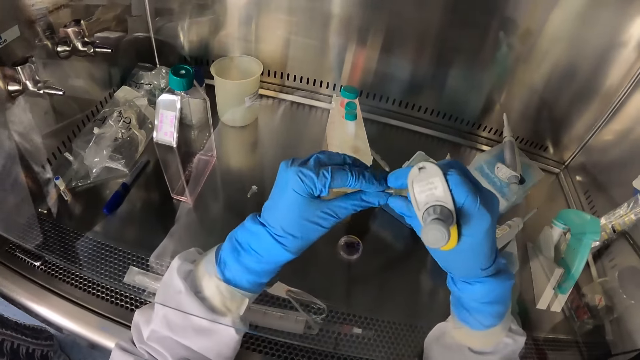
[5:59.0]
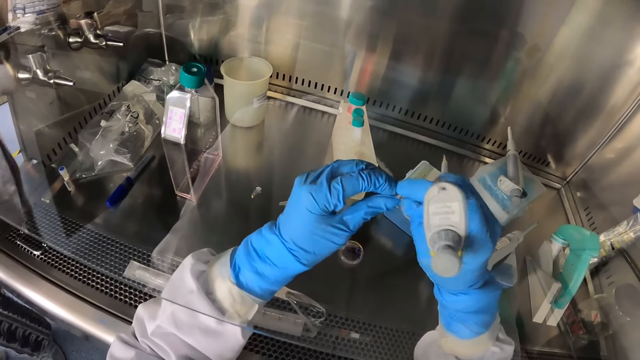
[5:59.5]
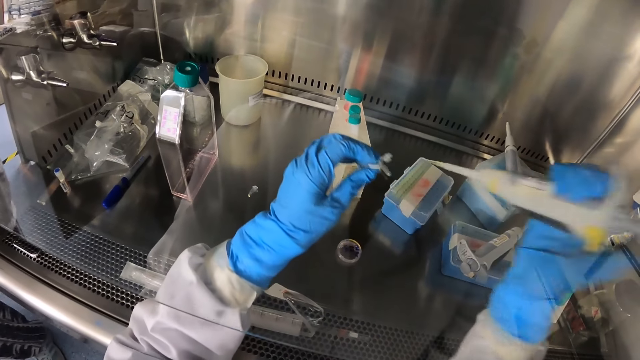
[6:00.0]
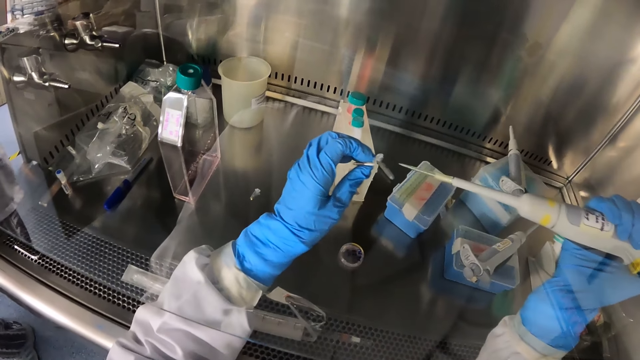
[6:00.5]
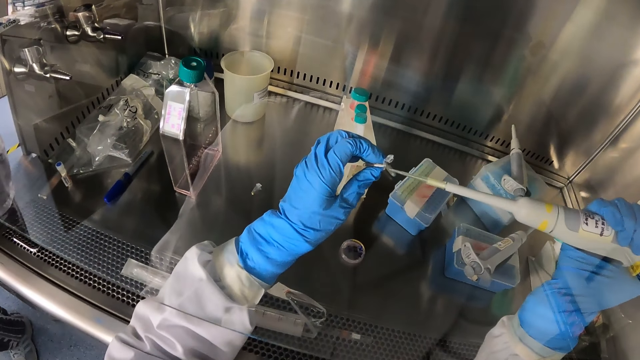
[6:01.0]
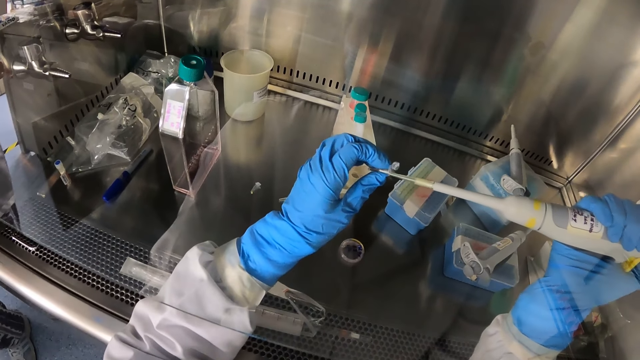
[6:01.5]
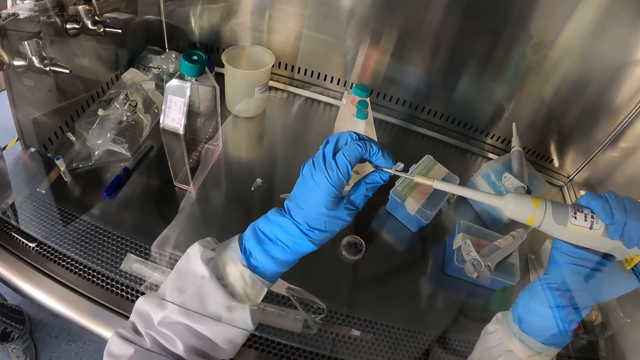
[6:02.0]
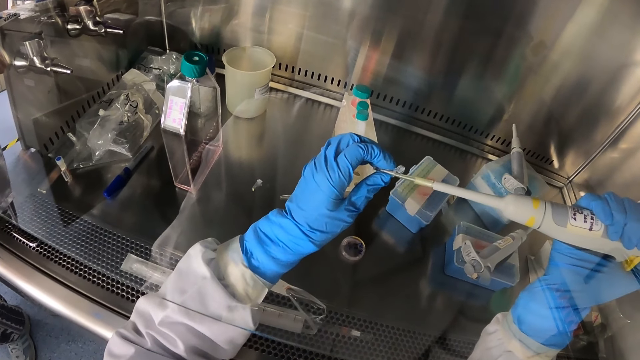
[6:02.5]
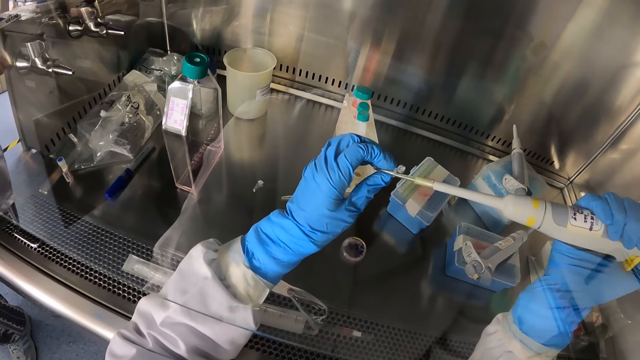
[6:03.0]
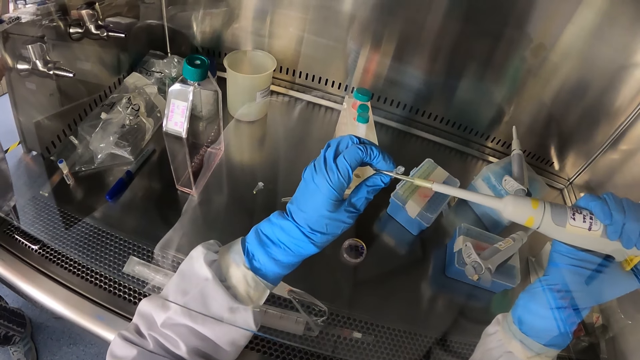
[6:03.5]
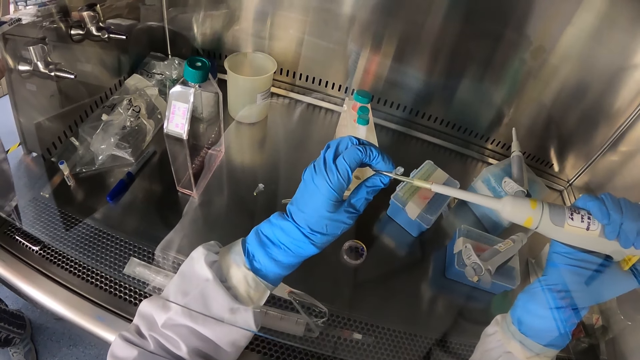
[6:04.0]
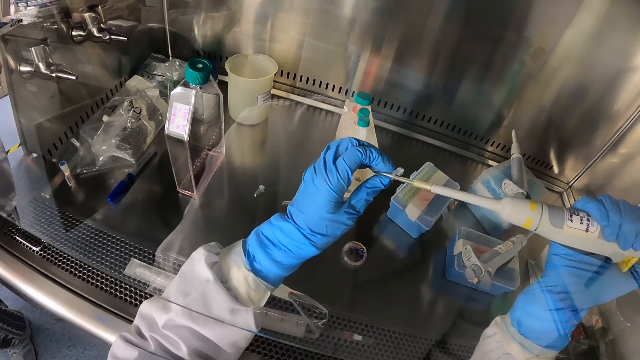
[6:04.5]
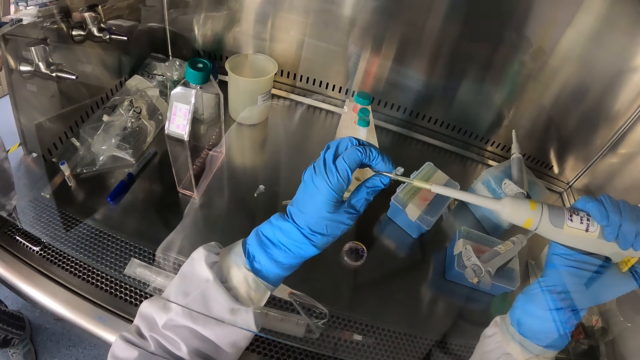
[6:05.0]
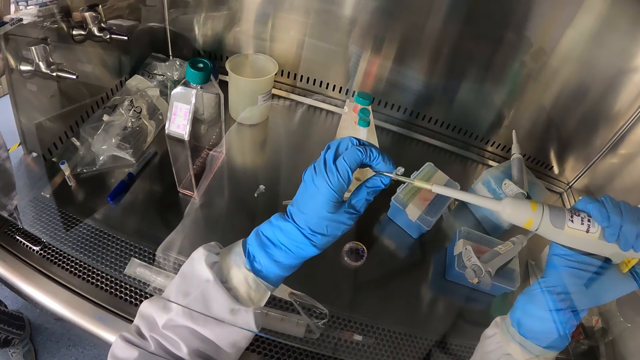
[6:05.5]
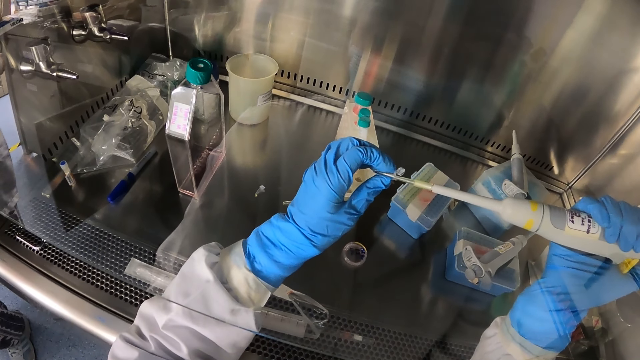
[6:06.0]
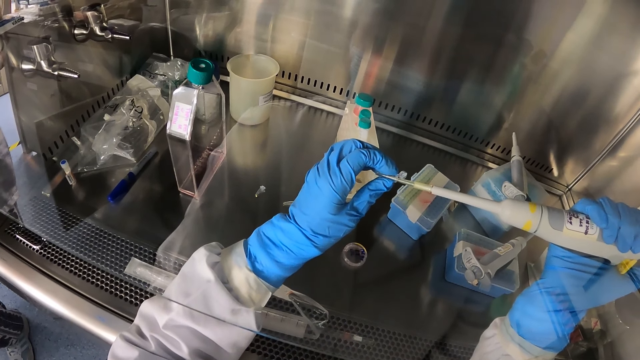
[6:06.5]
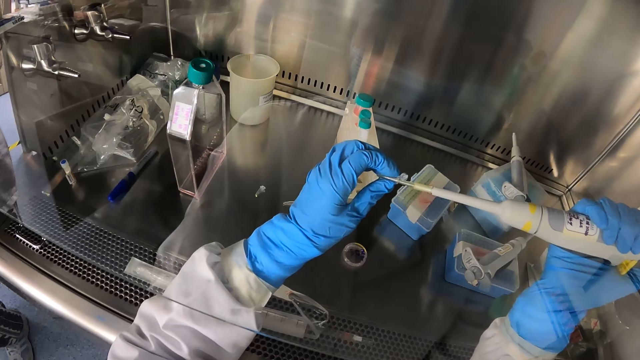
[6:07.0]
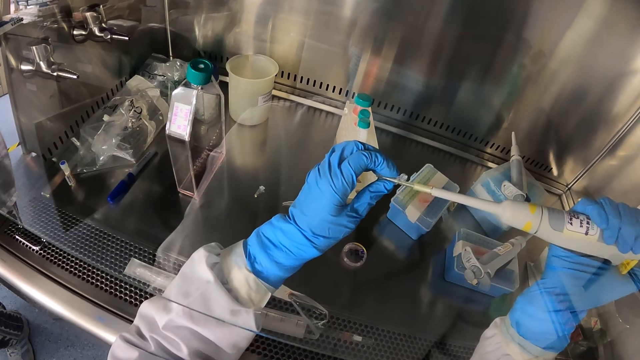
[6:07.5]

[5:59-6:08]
The camera wearer opens the test tube with his right hand. He inserts the liquid sample into the test tube with the tube picker in his right hand.

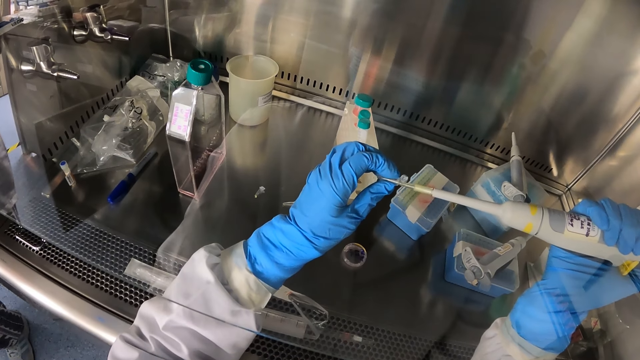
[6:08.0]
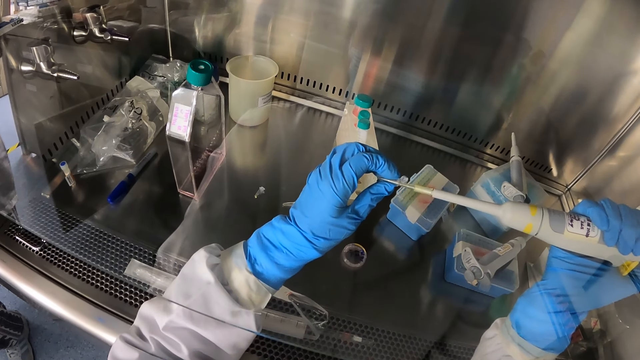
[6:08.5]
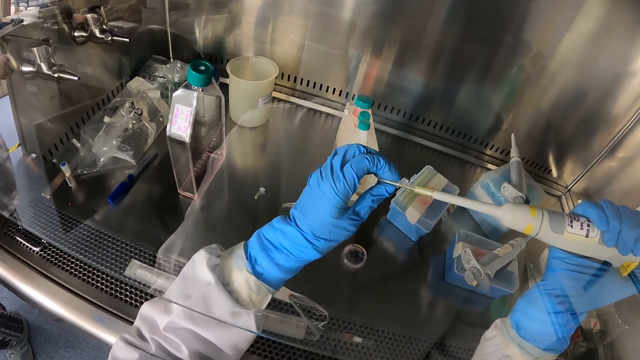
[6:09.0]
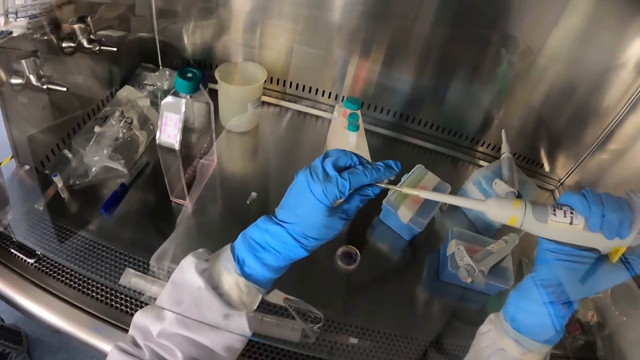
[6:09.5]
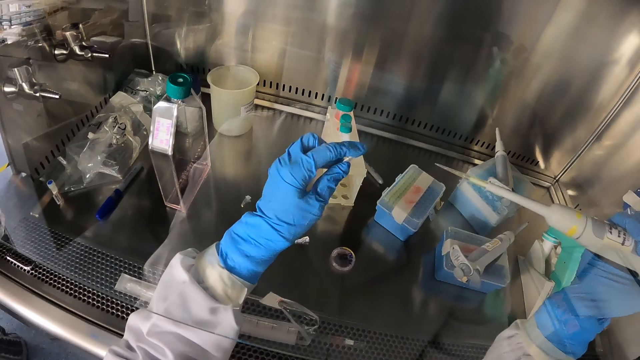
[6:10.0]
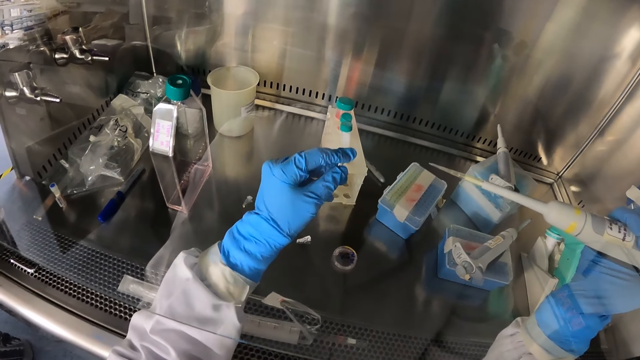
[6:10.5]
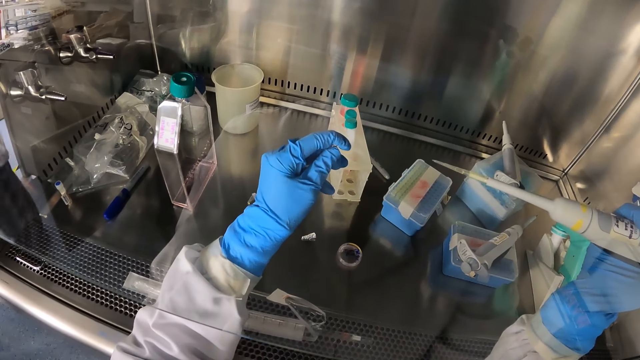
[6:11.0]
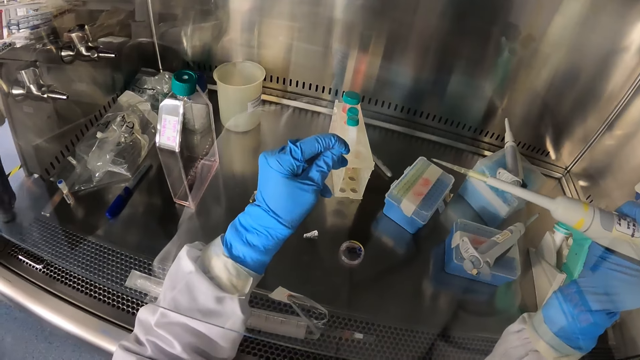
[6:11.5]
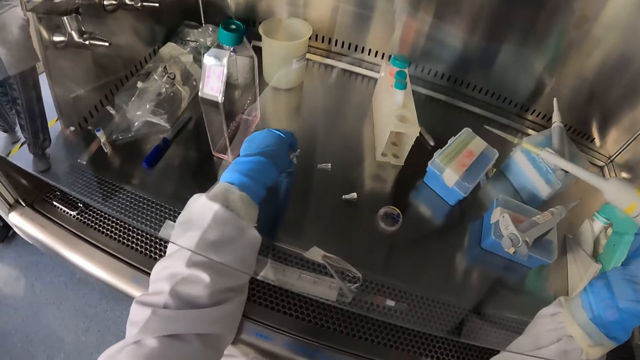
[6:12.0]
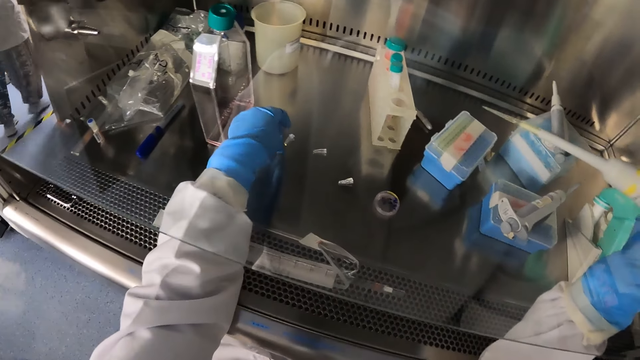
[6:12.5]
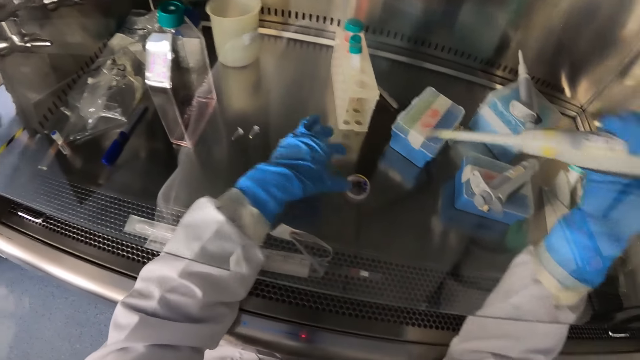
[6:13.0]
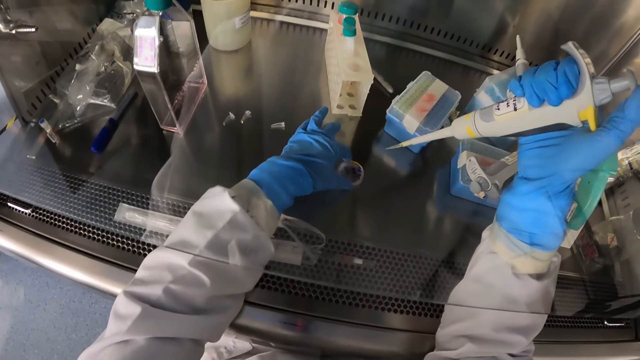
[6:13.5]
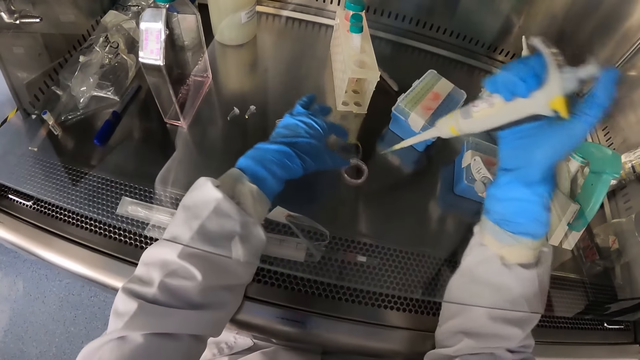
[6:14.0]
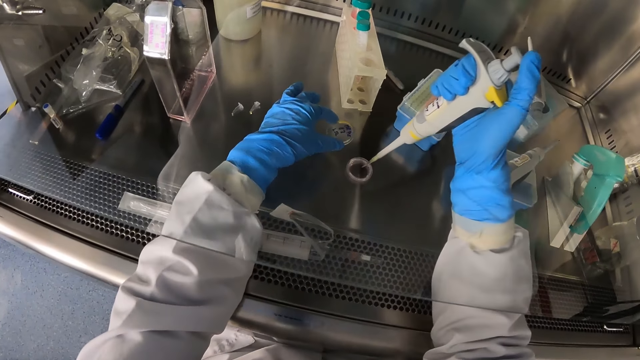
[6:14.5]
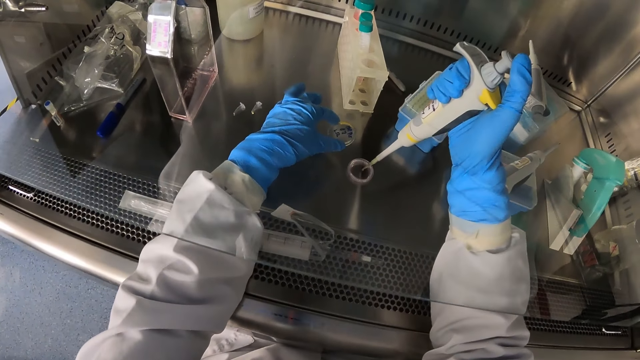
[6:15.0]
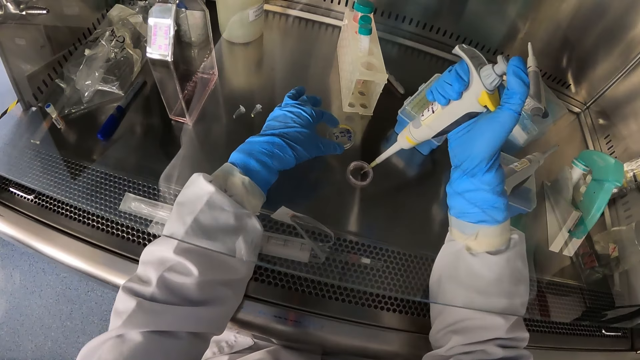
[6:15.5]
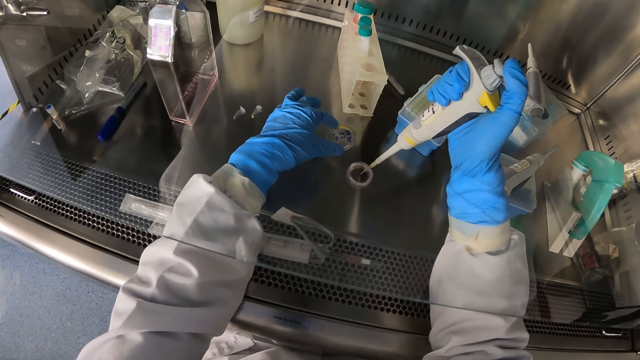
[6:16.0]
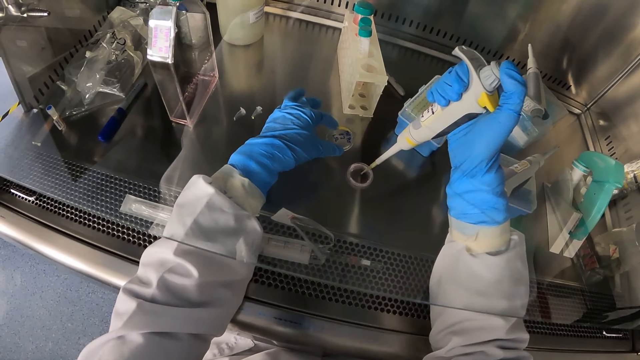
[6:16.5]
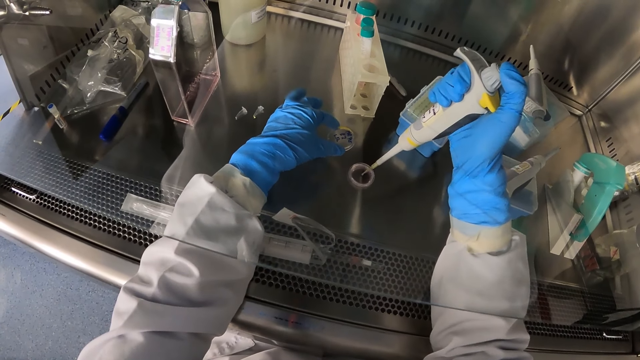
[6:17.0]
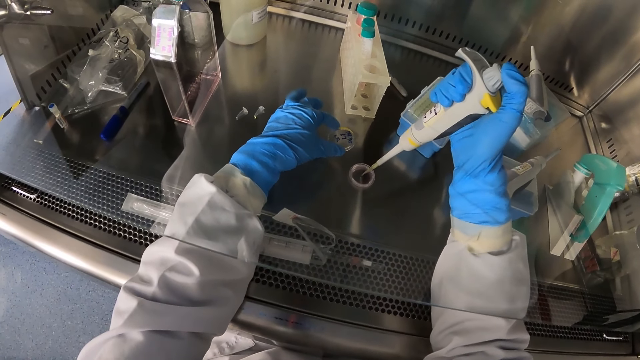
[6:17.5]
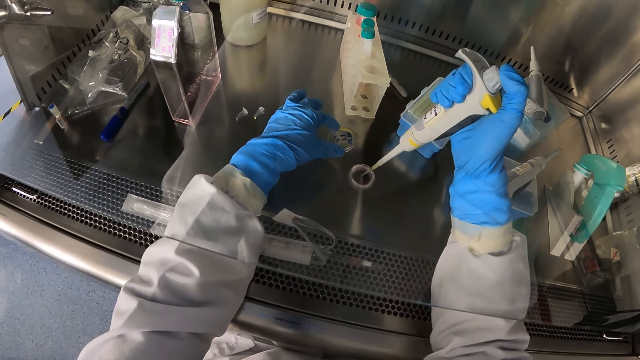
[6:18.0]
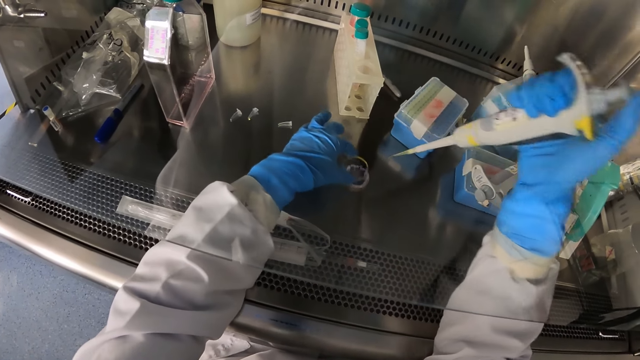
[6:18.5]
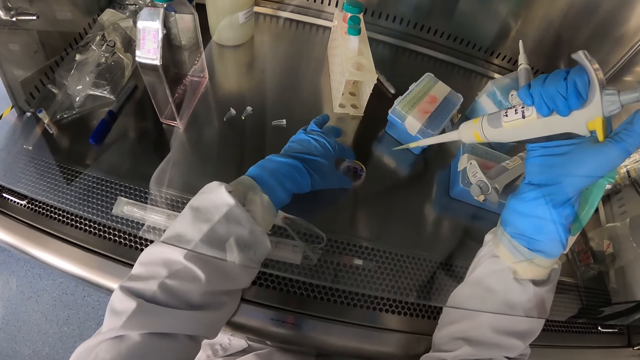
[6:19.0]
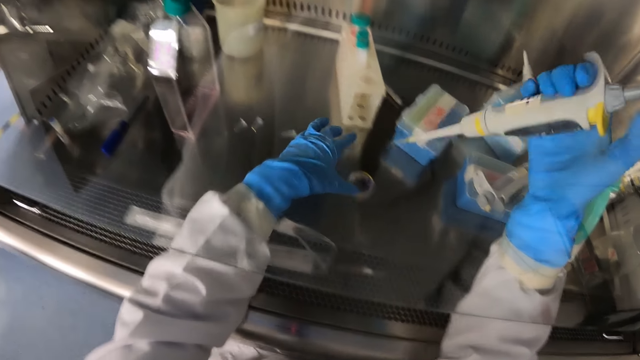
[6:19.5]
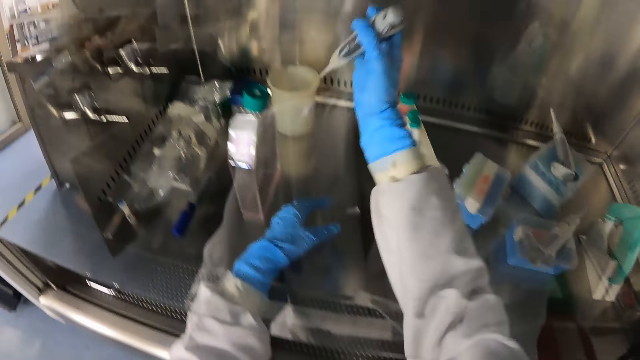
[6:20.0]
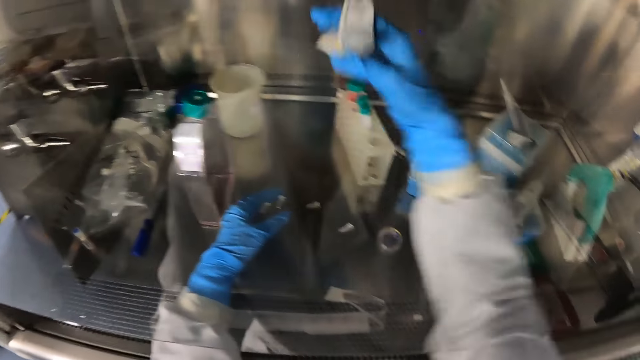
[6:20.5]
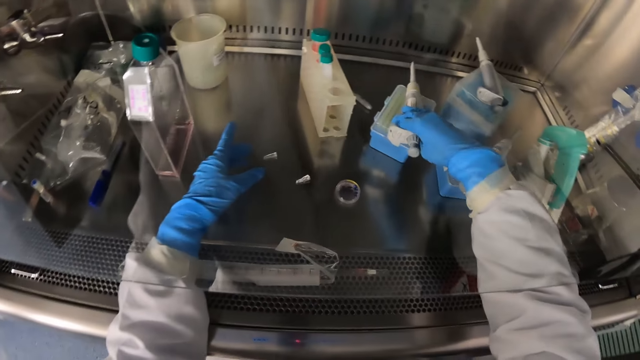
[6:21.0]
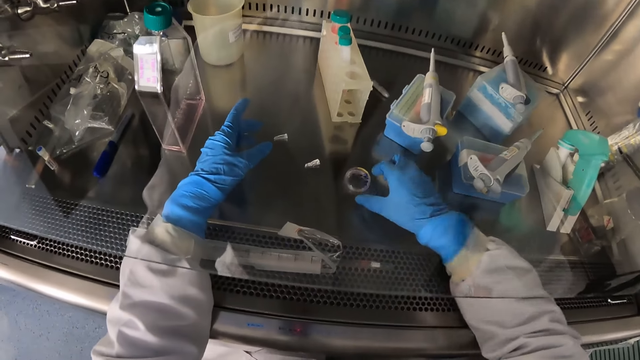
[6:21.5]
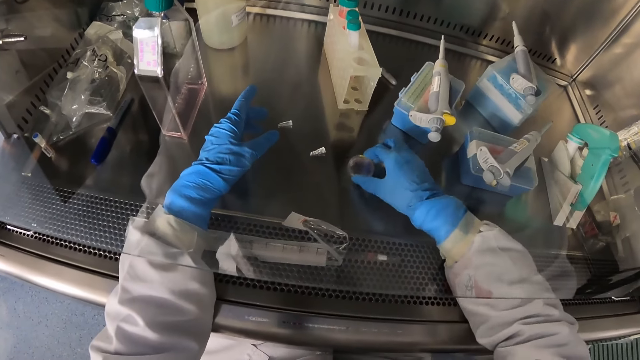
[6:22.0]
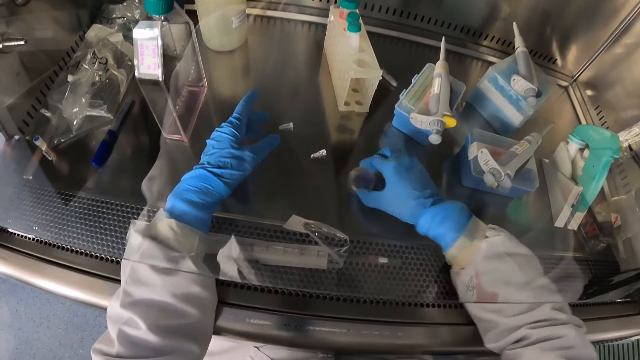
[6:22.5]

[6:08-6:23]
The camera wearer covers the test tube with his left hand. He drops the test tube on the lab bench with his left hand. He opens a cover of a petri dish on the lab bench with his left hand. He inserts the liquid sample into the petri dish with the tube picker in his right hand. He closes the petri dish on the lab bench with the cover in his left hand. He drops the liquid sample in the plastic beaker on the lab bench with the tube picker in his right hand. He drops the tube picker on the test tube rack with his right hand. He shakes the liquid sample in the petri dish on the lab bench with his right hand.
